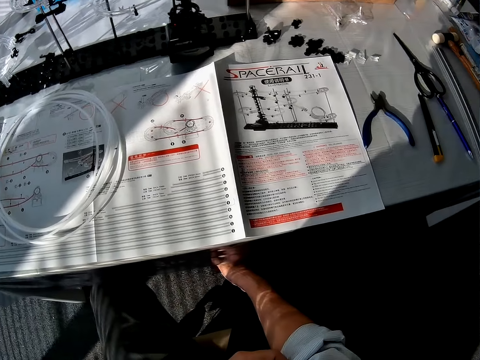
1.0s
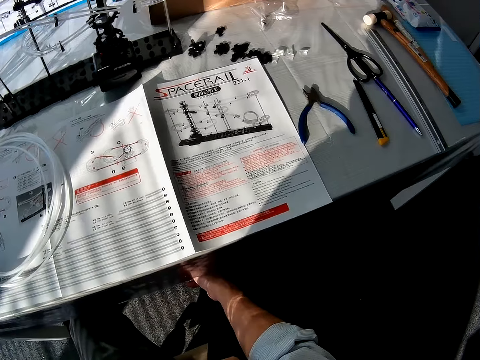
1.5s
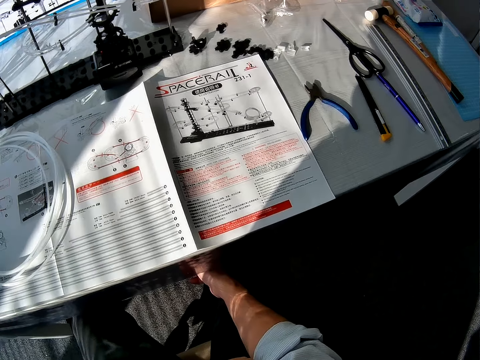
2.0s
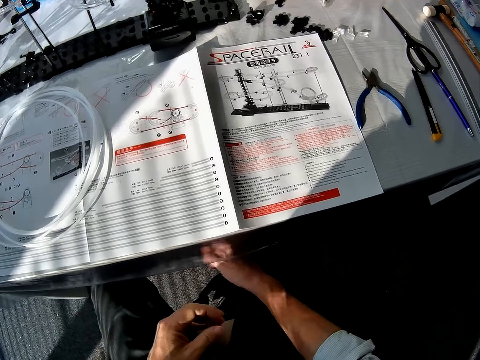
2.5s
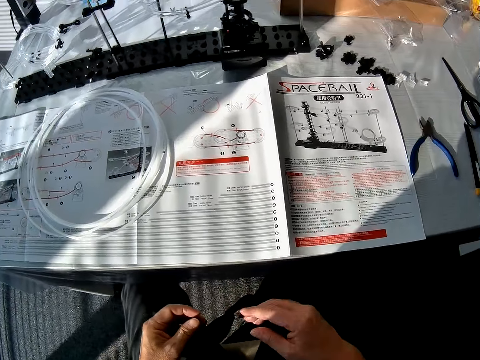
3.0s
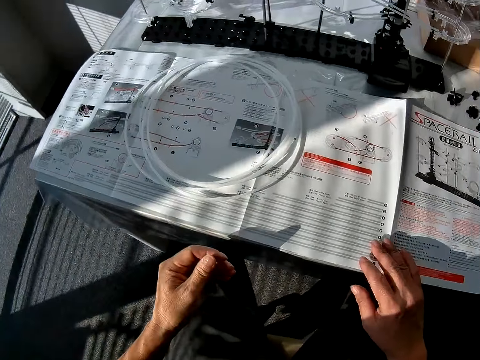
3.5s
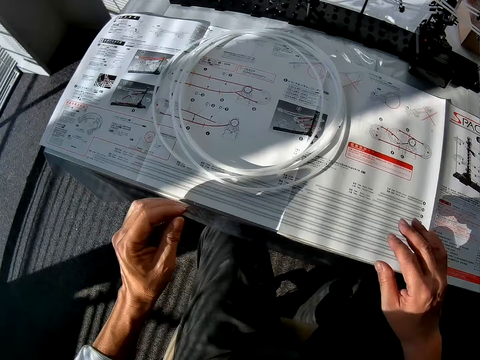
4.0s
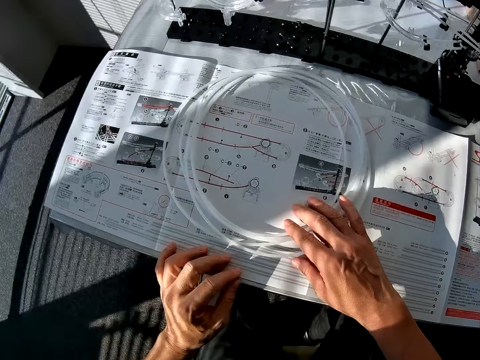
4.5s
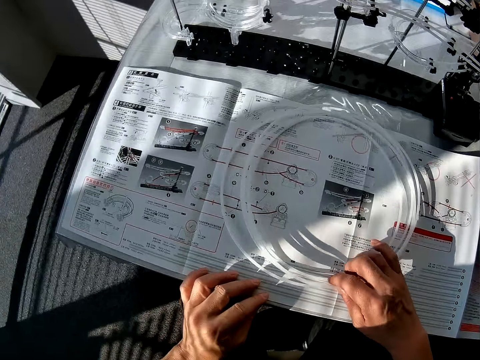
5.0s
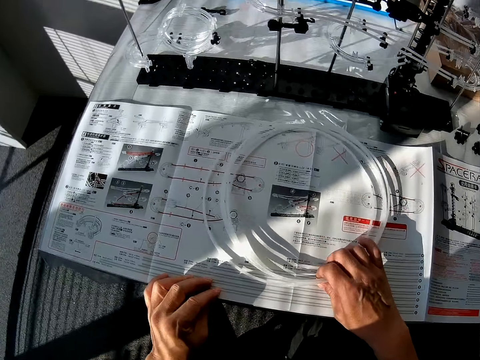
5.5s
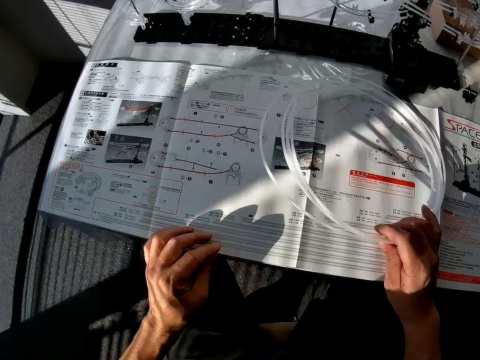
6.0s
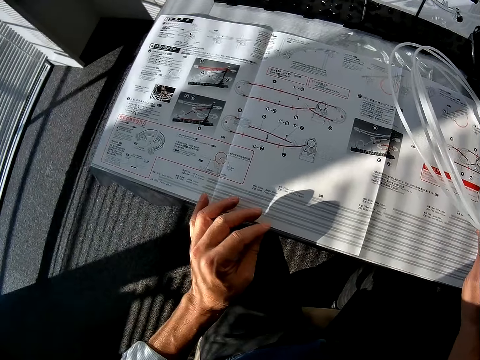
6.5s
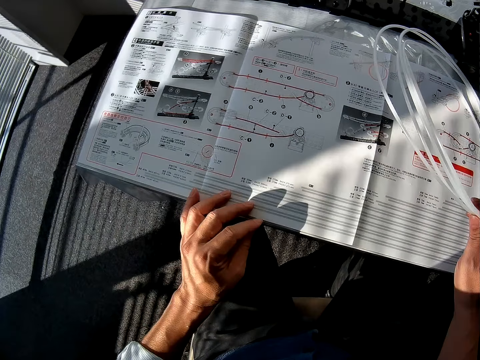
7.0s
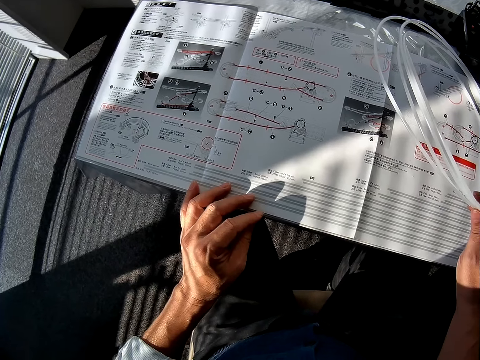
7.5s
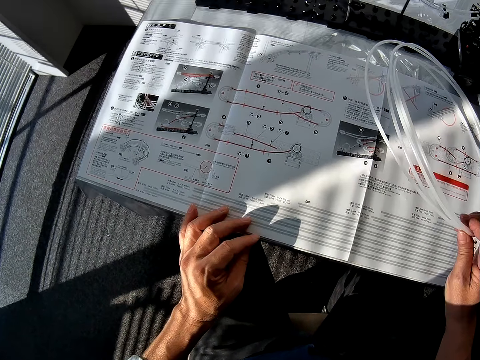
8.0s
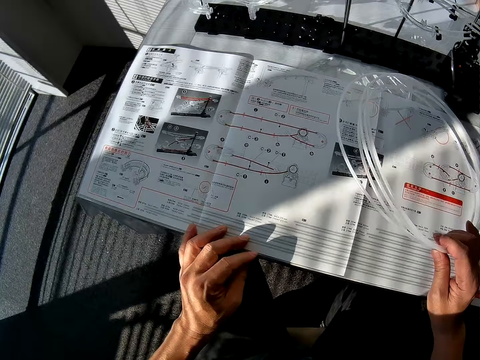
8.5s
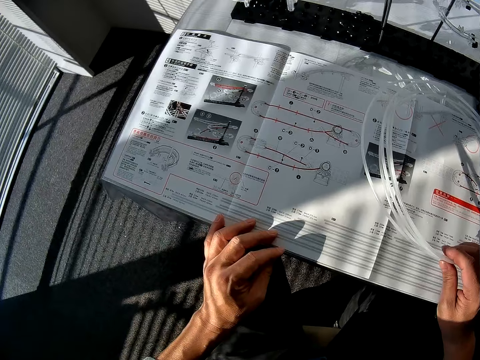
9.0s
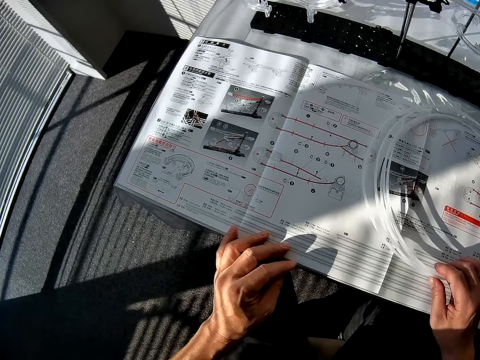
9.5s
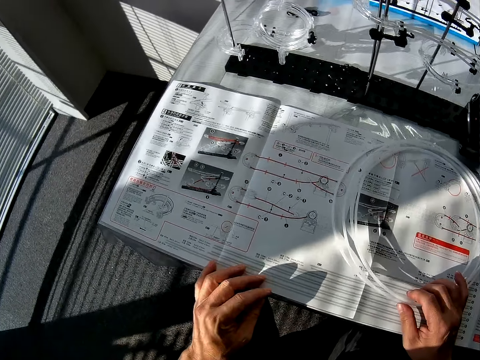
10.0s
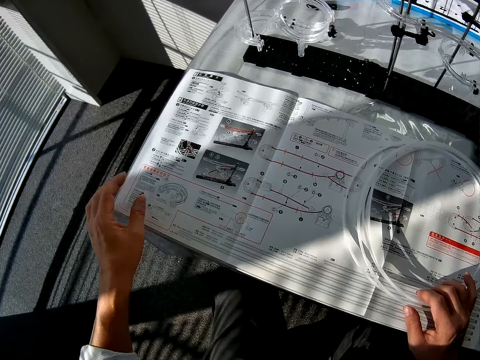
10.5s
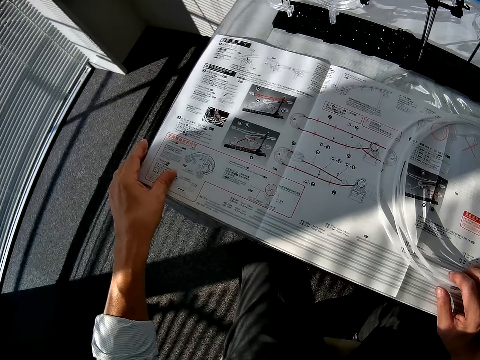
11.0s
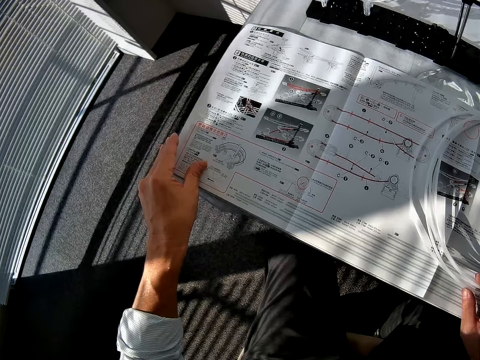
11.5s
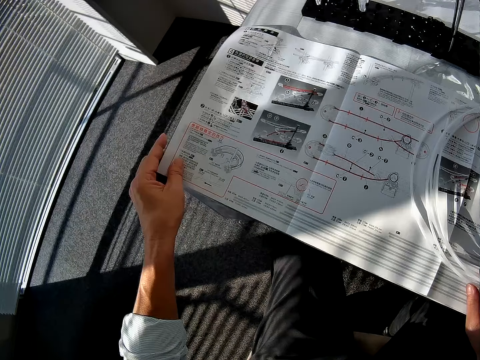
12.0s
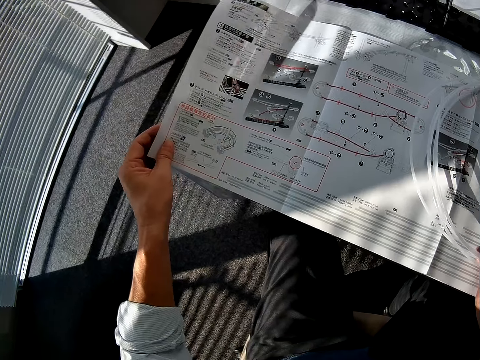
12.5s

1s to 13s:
The camera wearer moves his hand. He converses with a man. He places his hands on a space rail manual. He holds a standard rail. He lifts the standard rail. He refers to the space rail manual. He places the standard rail on the space rail manual.

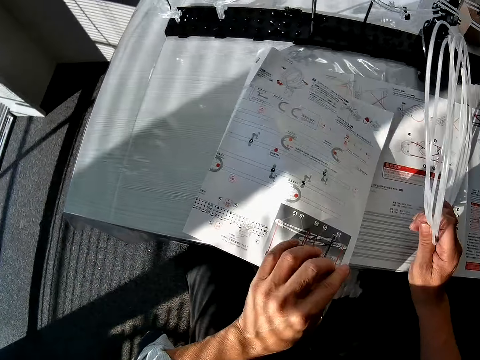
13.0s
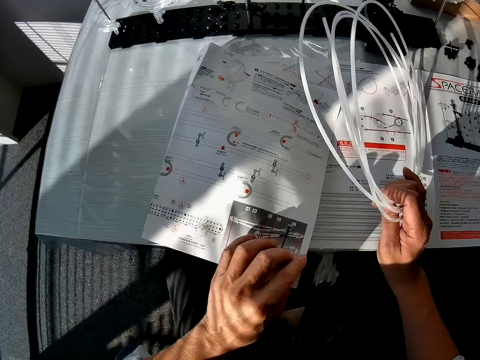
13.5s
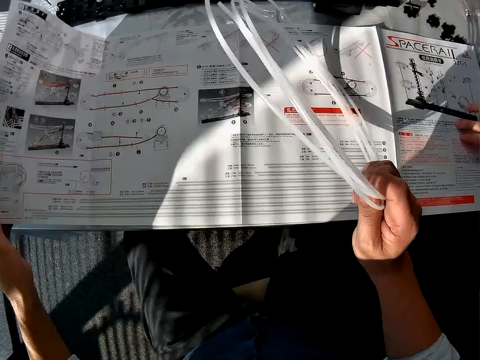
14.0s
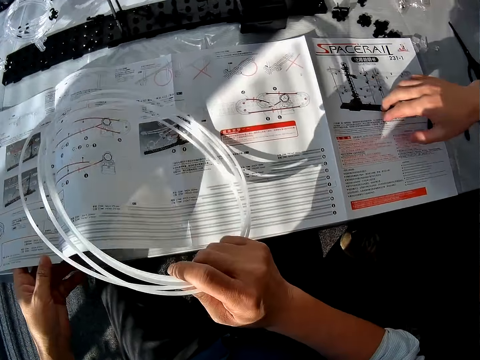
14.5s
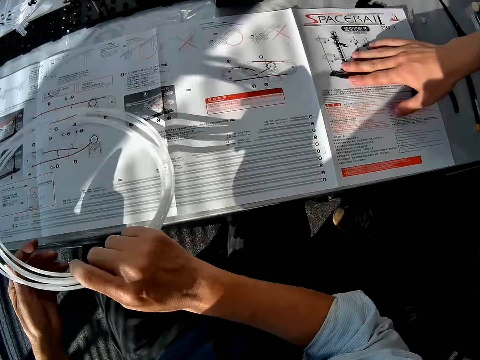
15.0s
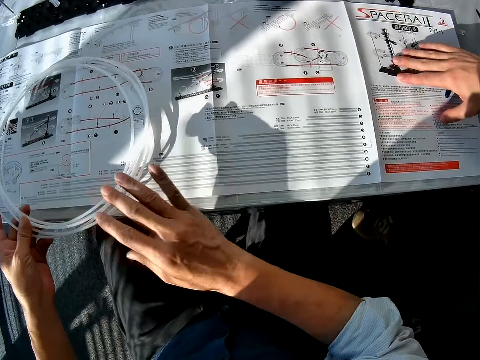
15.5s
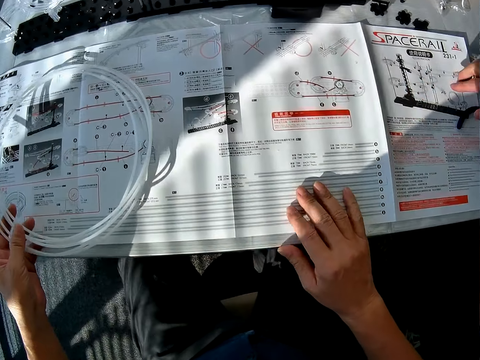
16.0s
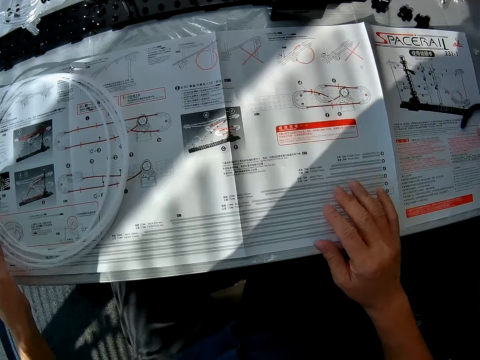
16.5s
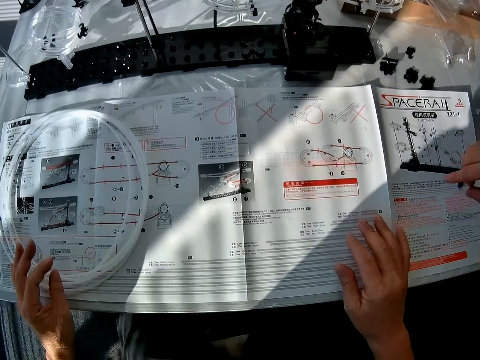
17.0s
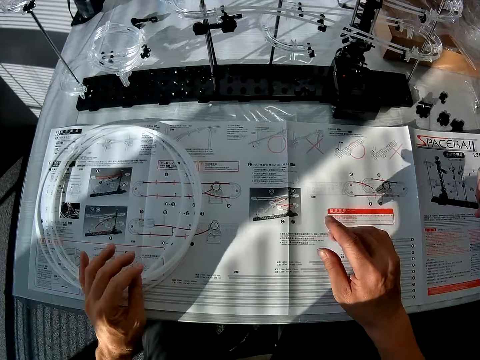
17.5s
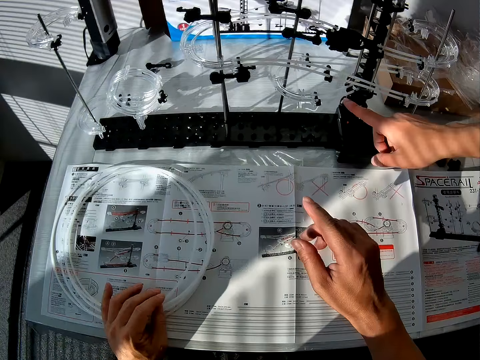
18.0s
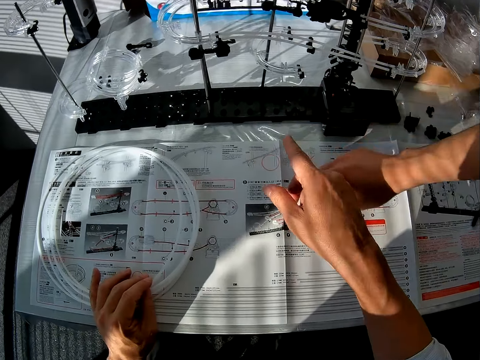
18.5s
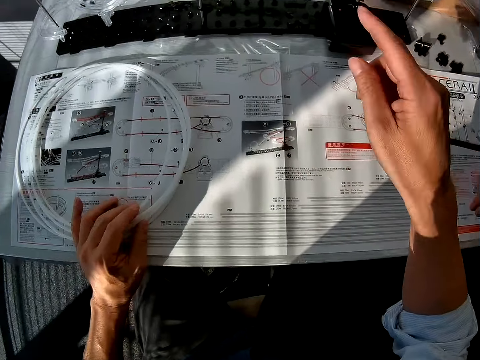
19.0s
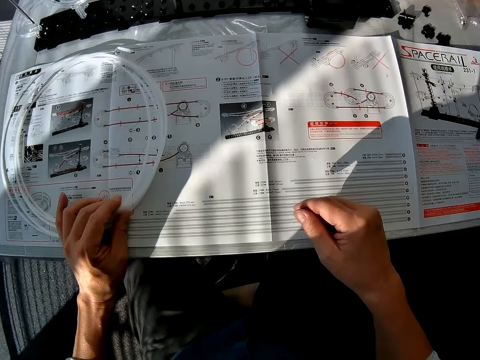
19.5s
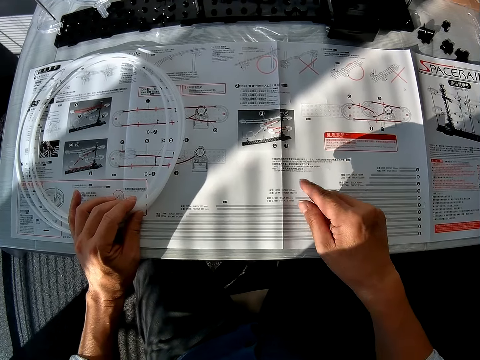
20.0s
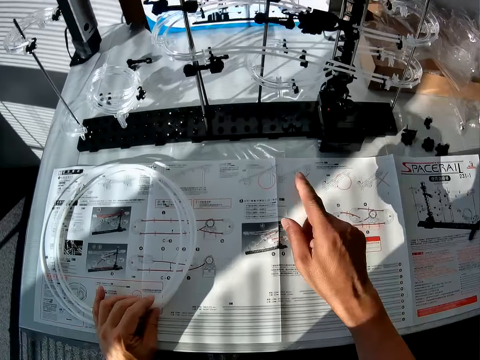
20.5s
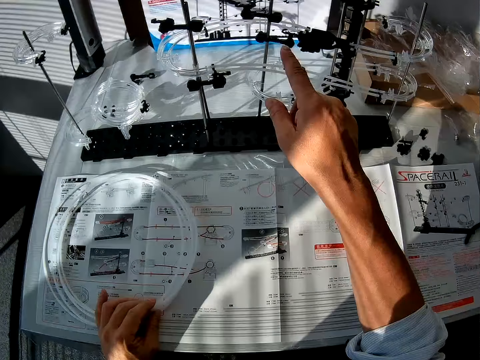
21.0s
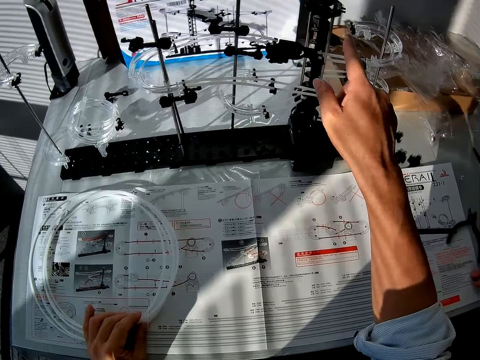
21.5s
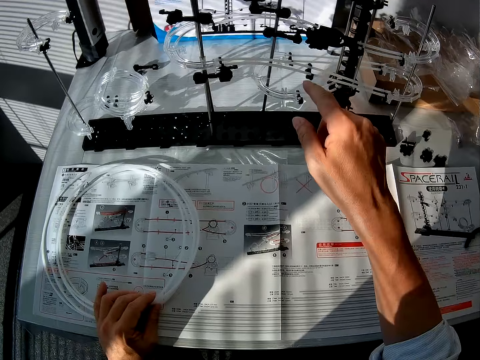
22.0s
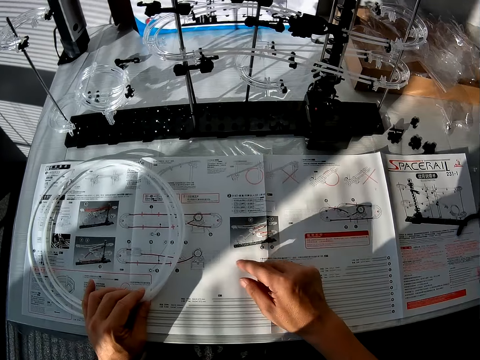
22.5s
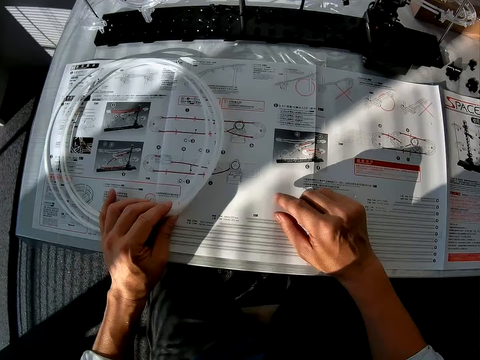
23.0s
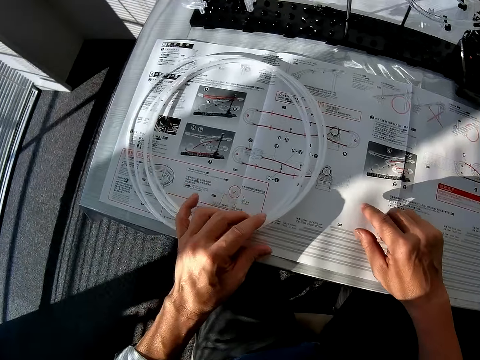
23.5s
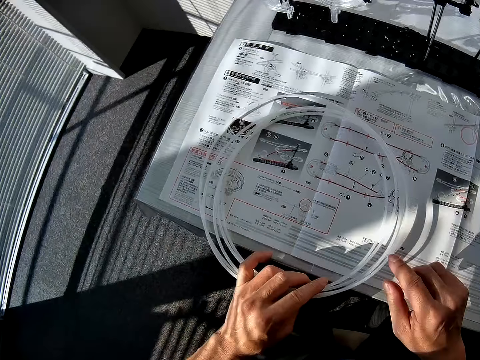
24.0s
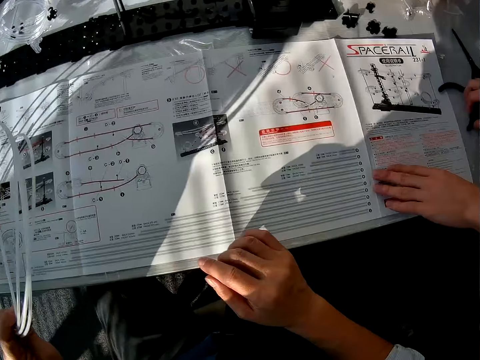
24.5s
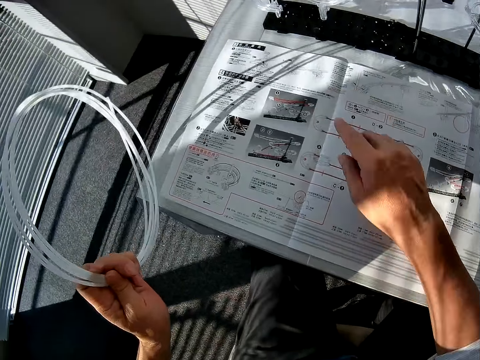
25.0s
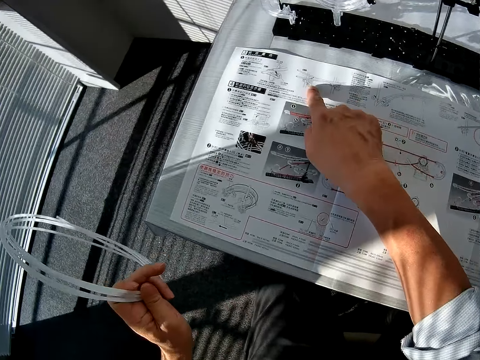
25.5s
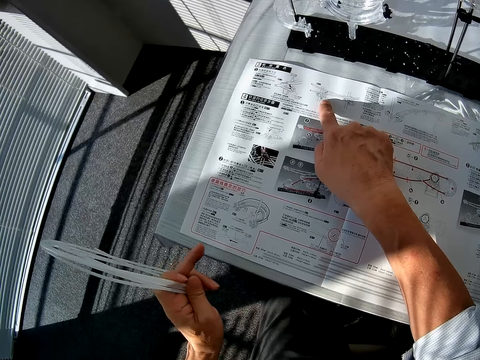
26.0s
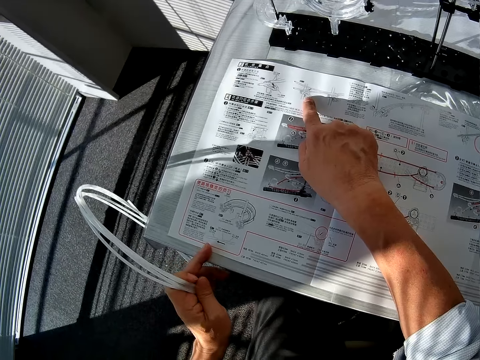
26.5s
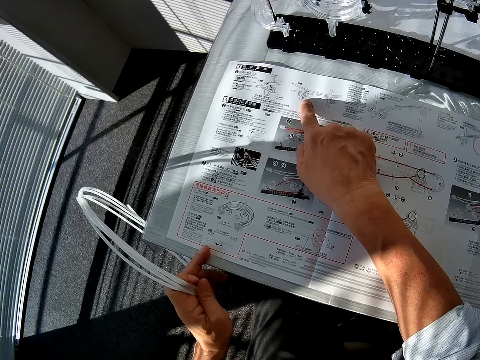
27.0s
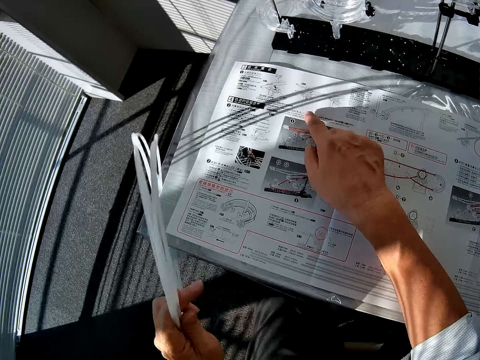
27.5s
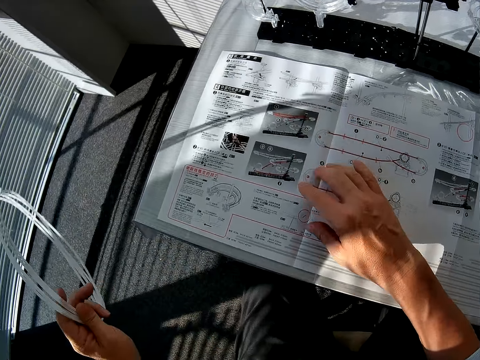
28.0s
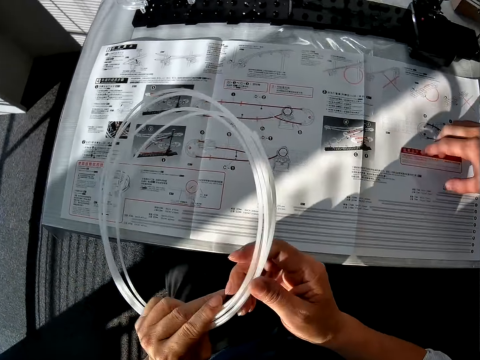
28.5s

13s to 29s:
The camera wearer lifts the standard rail and flips the space rail manual. A man places his hand on the space rail manual. The camera wearer moves the standard rail on the space rail manual. He places the standard rail on the space rail manual. He converses with the man. He moves his right hand on the space rail manual. The camera wearer and the man point at the space rail. The camera wearer moves his right index on the space rail manual. He points at the space rail. He places his hand on the space rail manual. He moves the standard rail on the space rail manual. He lifts the standard rail from the table. He places his right index finger on the space rail manual. He places his left middle finger on the table.
